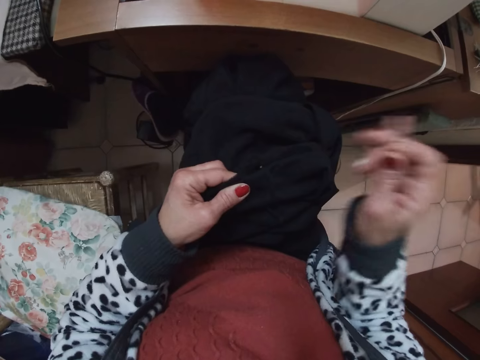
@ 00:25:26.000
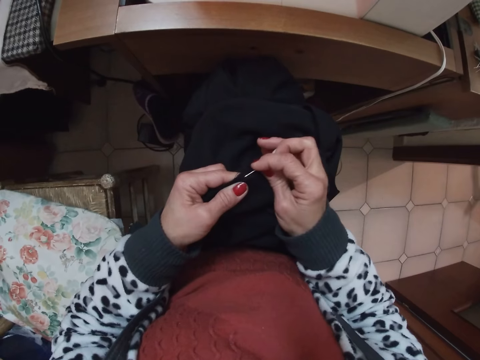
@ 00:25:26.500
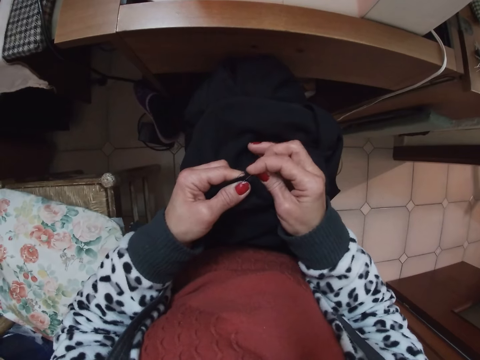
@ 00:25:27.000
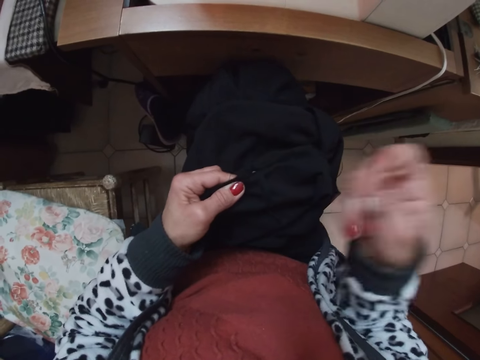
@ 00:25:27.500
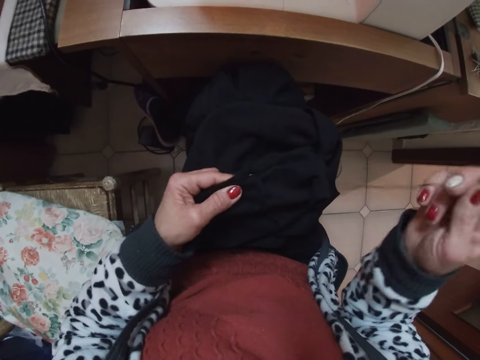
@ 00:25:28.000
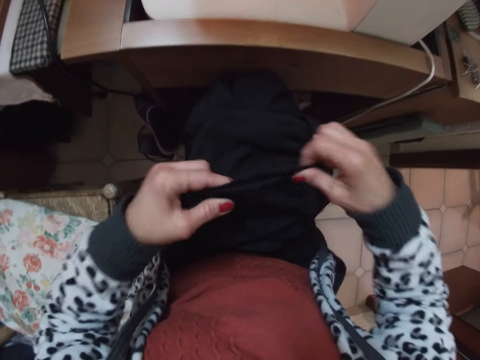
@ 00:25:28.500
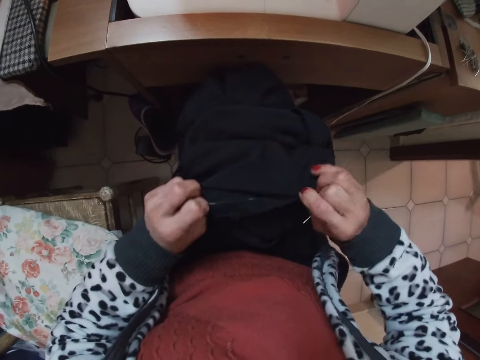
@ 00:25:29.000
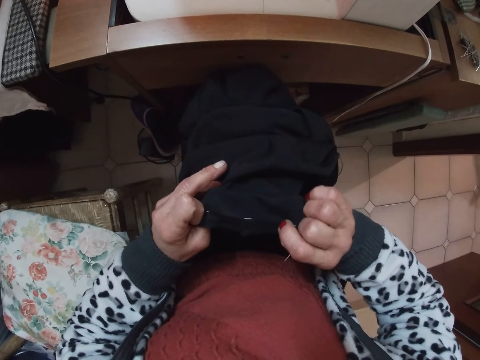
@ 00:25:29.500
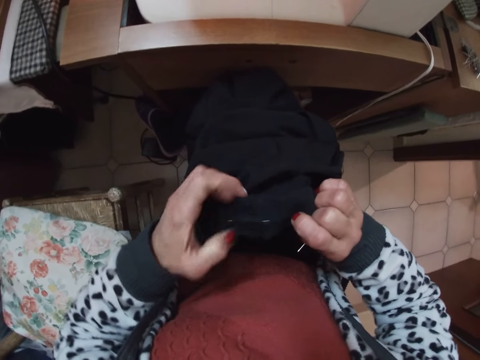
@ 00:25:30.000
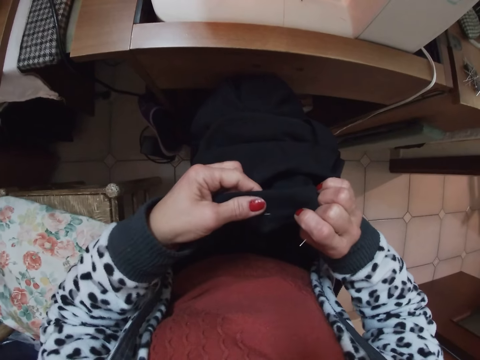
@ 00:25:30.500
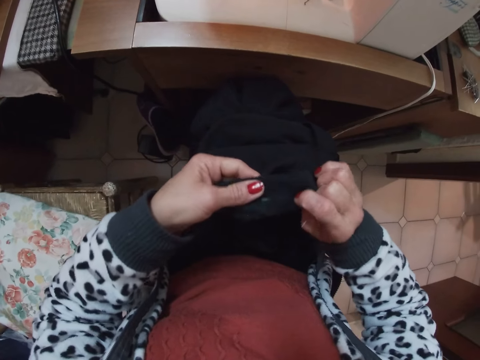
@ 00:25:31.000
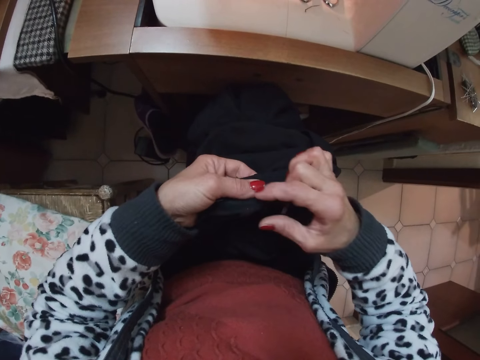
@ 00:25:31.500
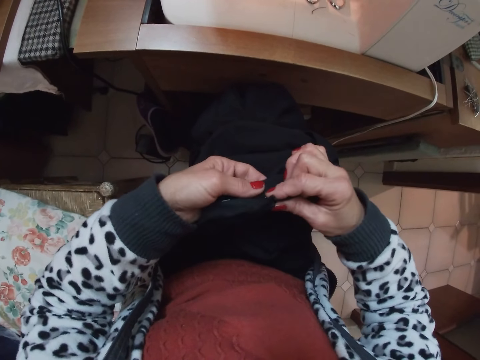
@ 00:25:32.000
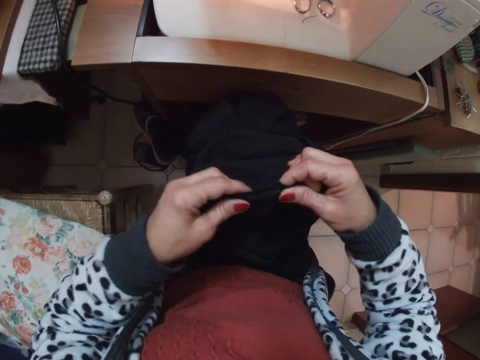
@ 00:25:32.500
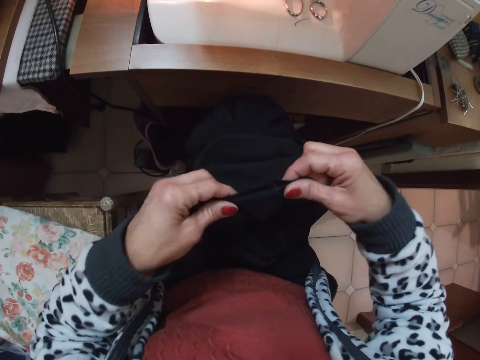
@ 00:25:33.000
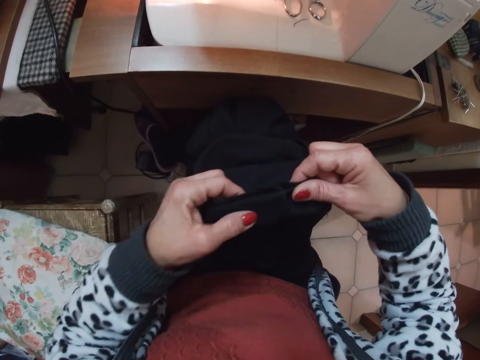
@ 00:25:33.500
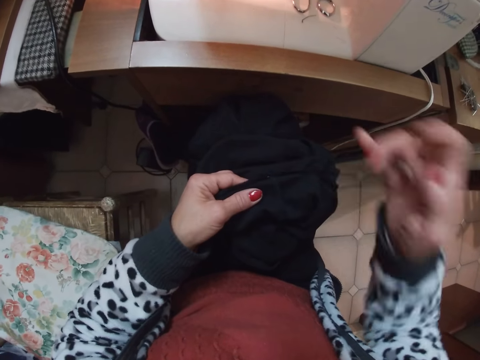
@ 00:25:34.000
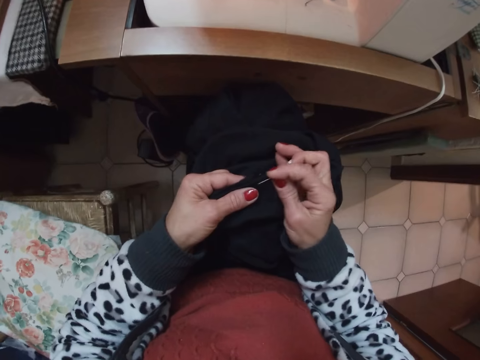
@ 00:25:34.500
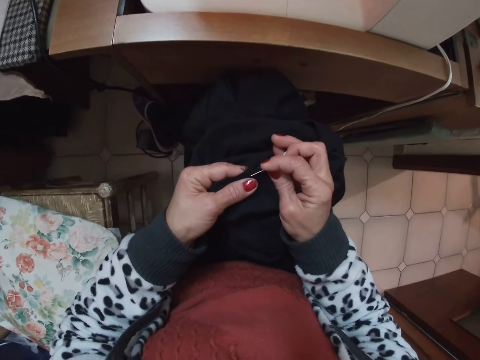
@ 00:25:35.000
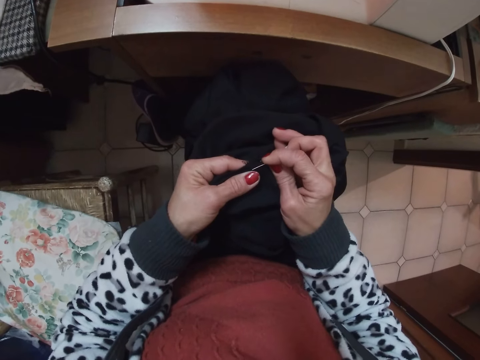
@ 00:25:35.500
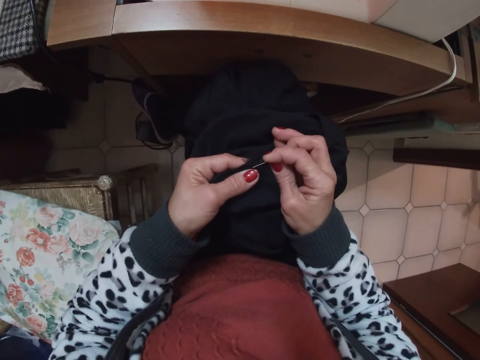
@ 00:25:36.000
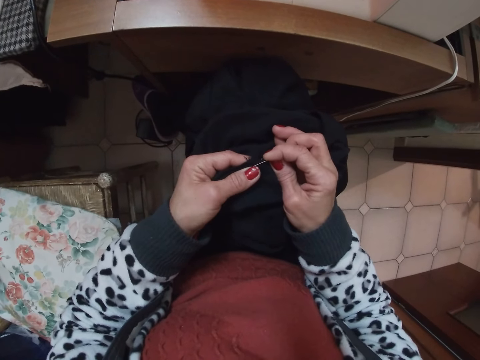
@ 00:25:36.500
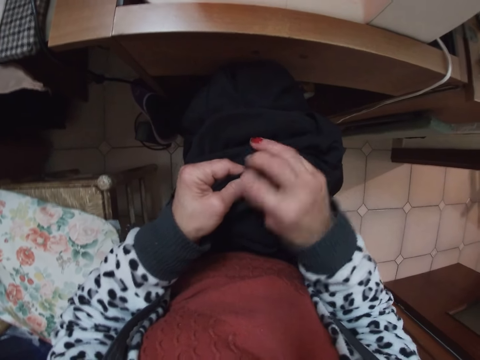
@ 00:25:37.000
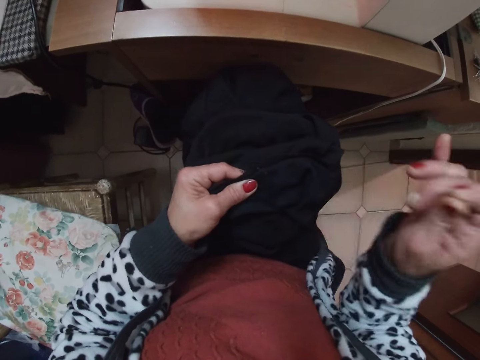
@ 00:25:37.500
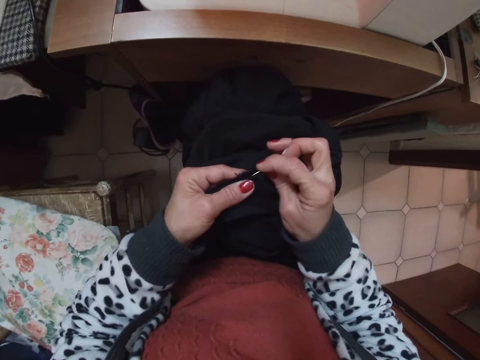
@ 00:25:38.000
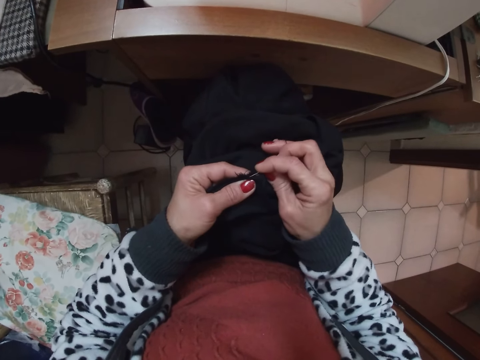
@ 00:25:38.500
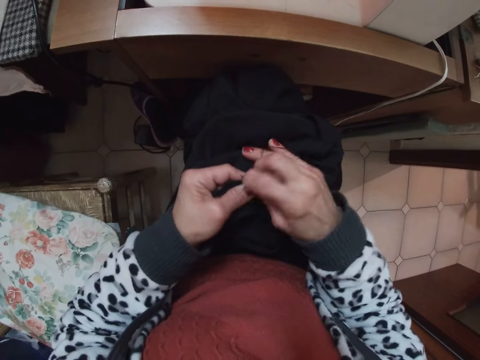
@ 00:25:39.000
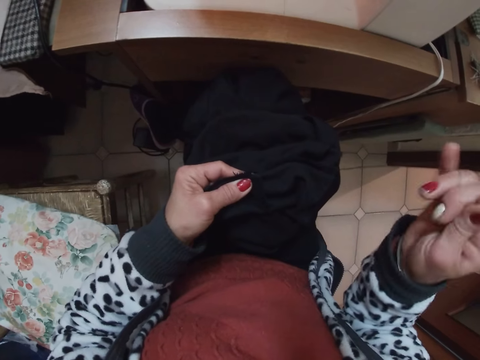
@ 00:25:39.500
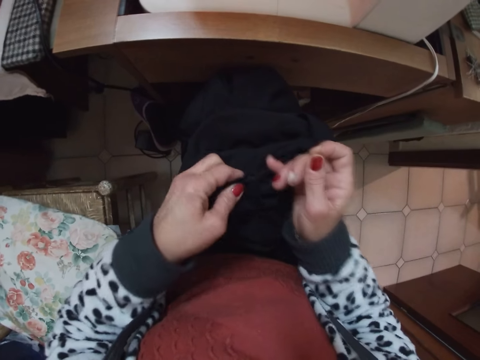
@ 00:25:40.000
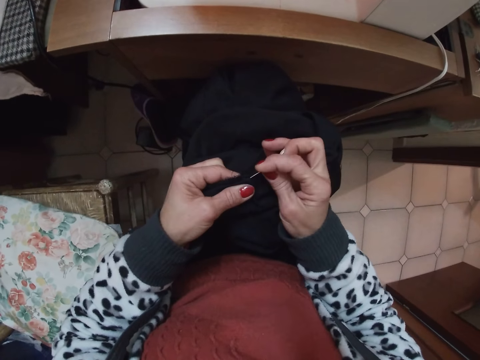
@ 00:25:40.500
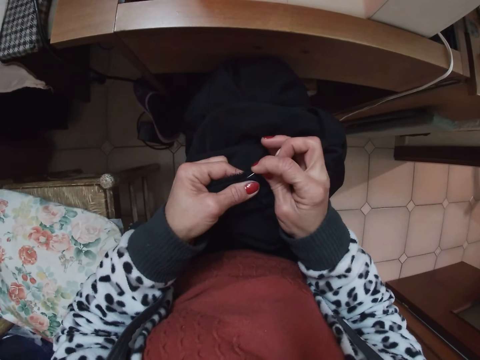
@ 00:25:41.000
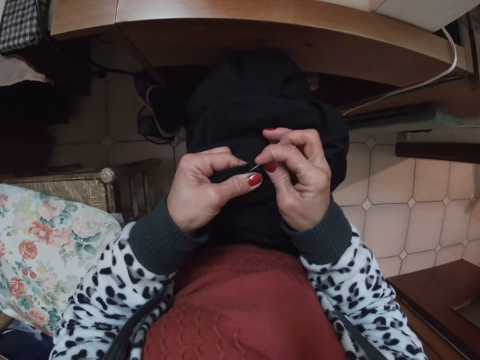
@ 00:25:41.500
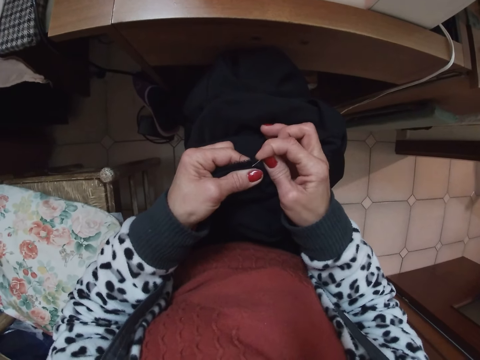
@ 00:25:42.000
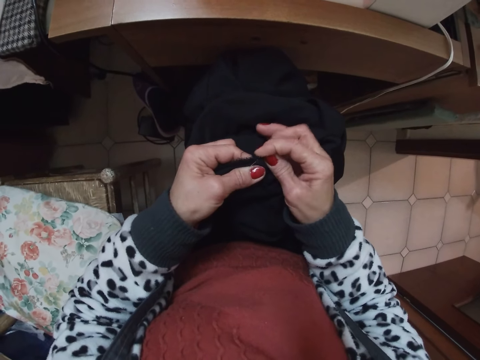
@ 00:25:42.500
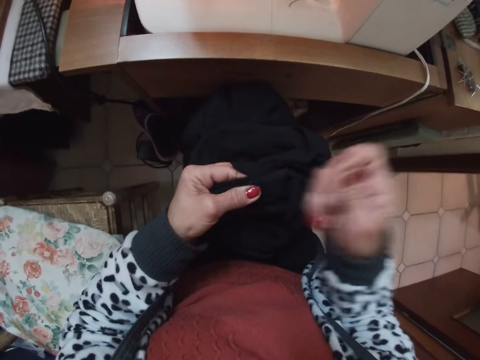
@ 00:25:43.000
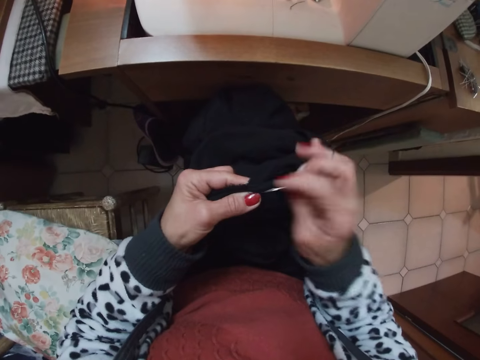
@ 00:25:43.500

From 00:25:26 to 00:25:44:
The camera wearer turns the cloth to the other side. She arranges the material with both hands. She checks the cloth. She turns the cloth to the other side. She sews the cloth with the needle in her hand.

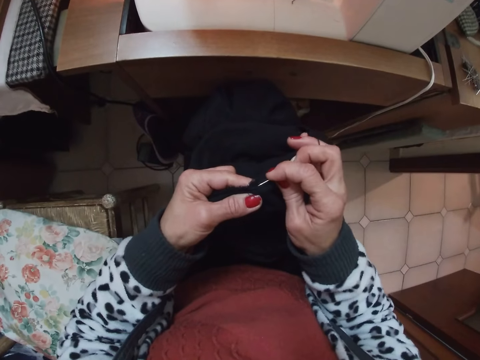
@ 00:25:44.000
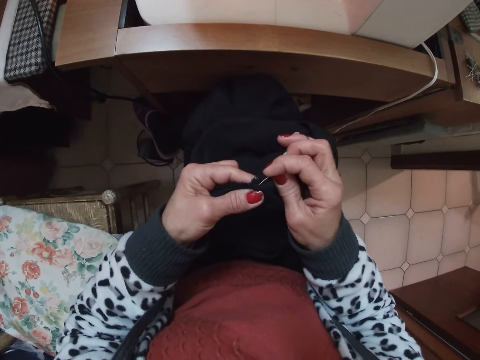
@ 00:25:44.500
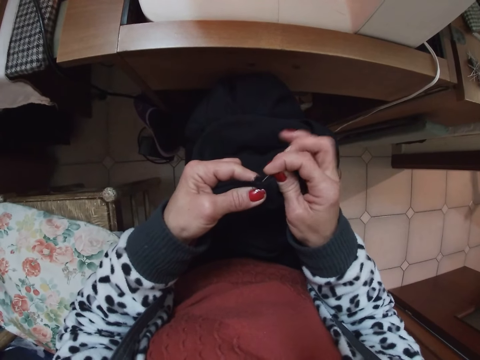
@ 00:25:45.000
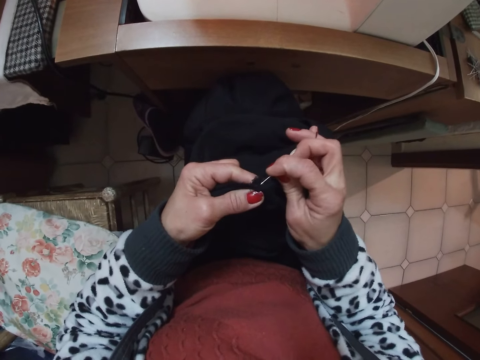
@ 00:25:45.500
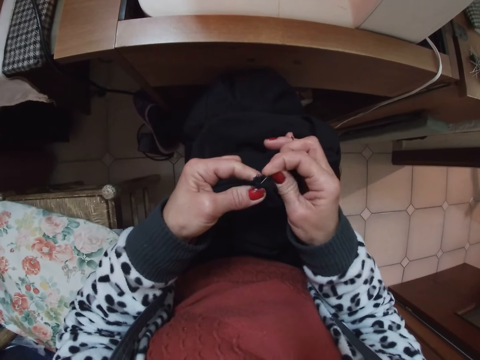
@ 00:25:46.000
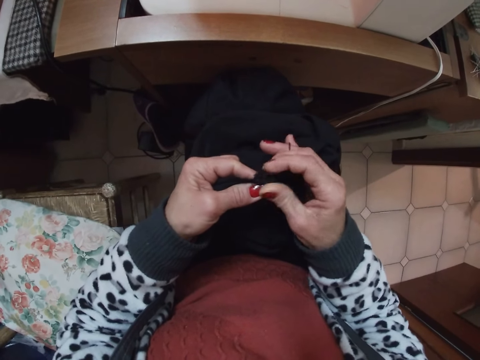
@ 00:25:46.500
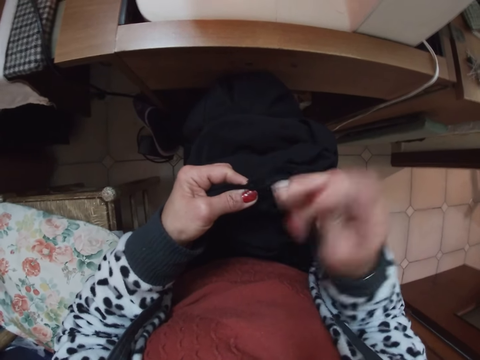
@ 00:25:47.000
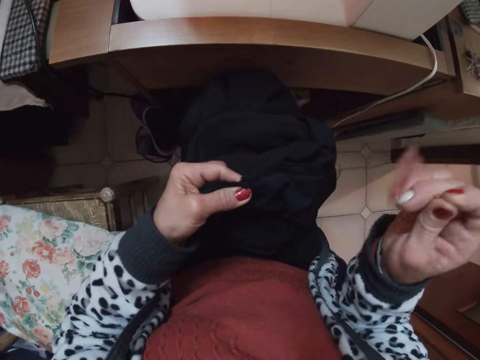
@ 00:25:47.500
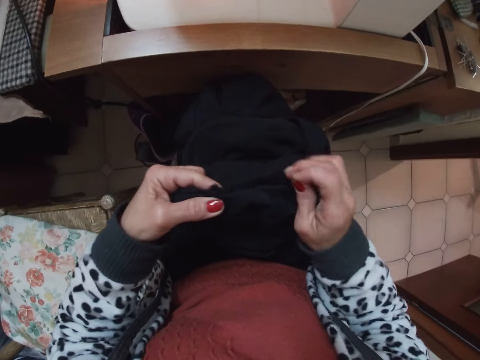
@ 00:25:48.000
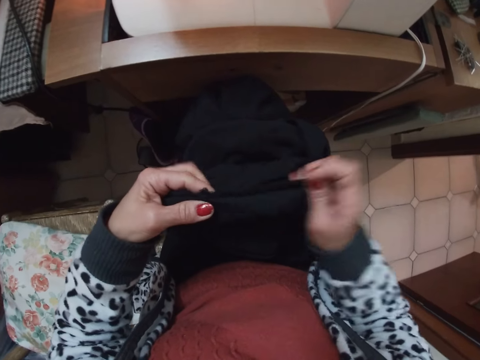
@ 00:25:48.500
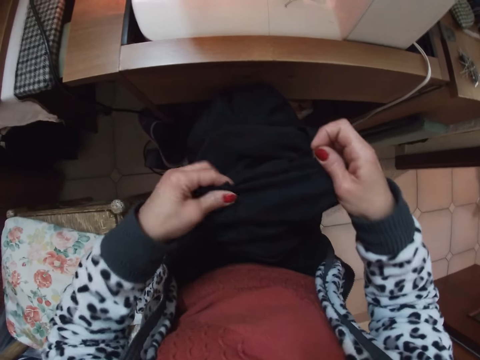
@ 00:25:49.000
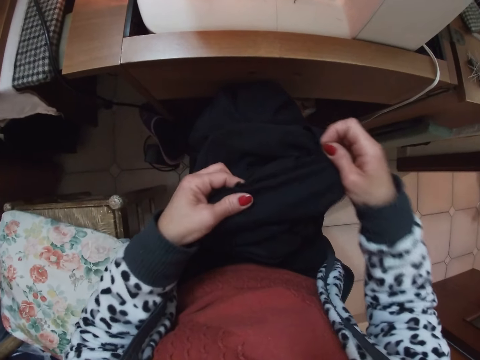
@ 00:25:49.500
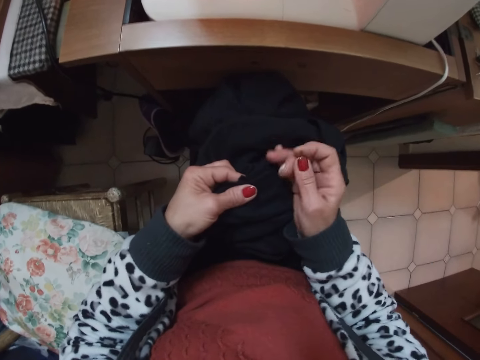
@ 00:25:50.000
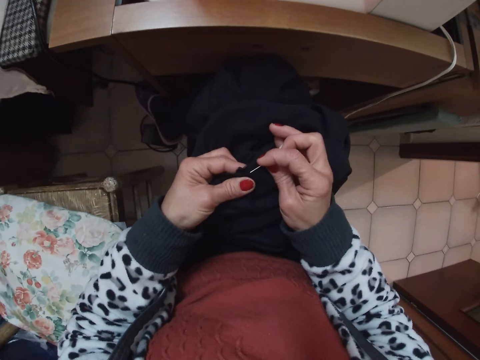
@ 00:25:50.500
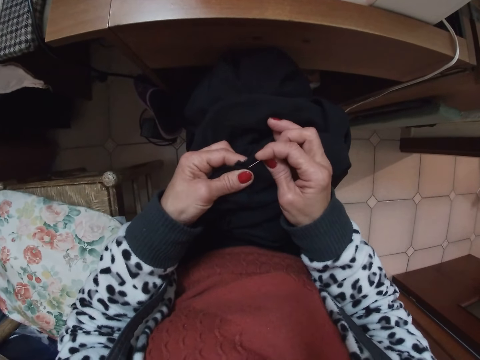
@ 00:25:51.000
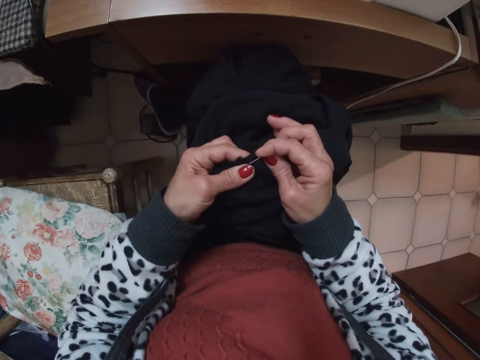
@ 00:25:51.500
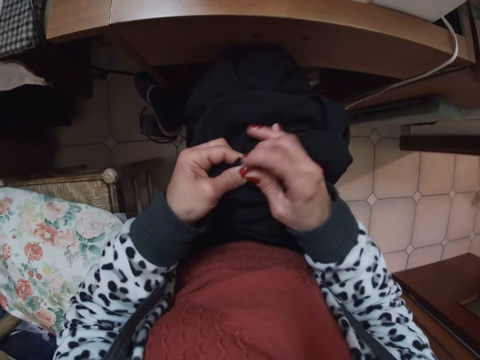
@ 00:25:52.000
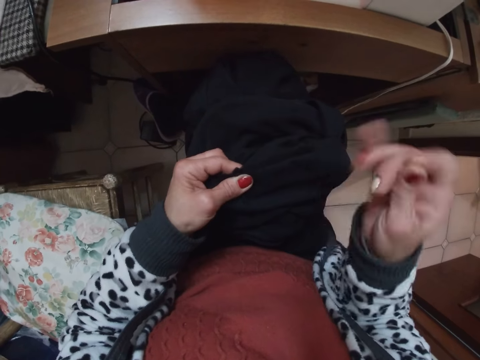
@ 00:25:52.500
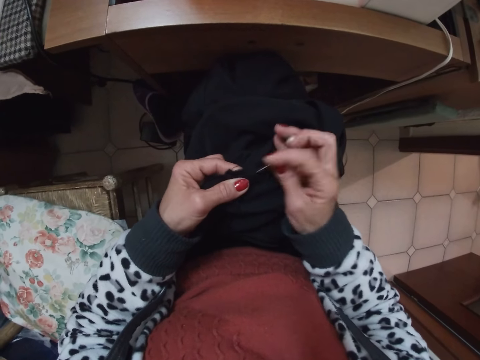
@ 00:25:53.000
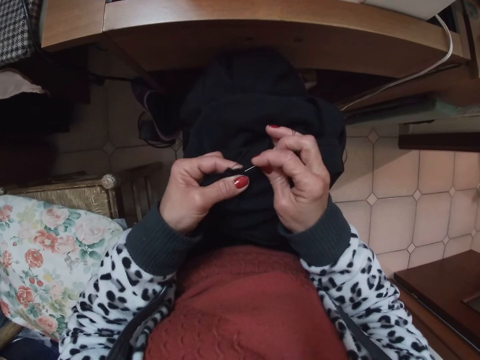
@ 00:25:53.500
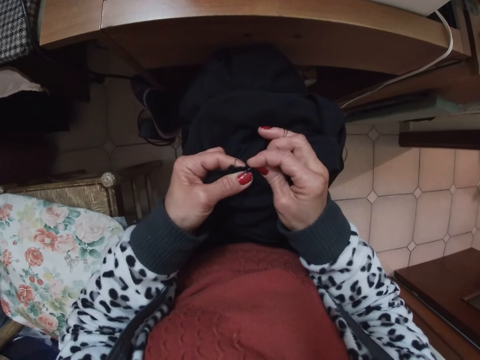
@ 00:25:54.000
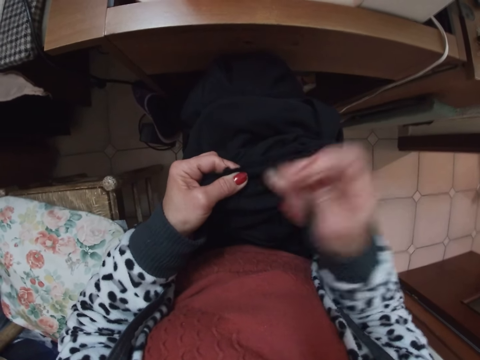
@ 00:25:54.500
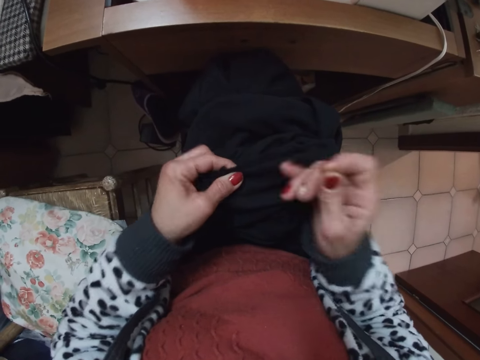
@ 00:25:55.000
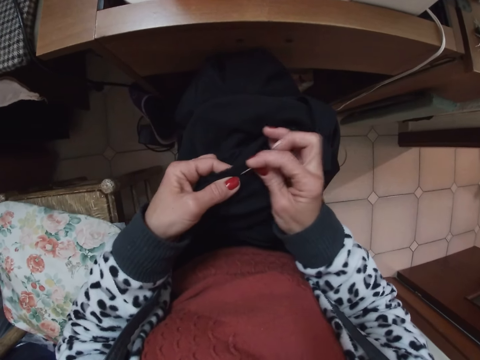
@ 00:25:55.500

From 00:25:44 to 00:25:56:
The camera wearer stretches the cloth with her hands. She sews the cloth with the needle in her hand.
